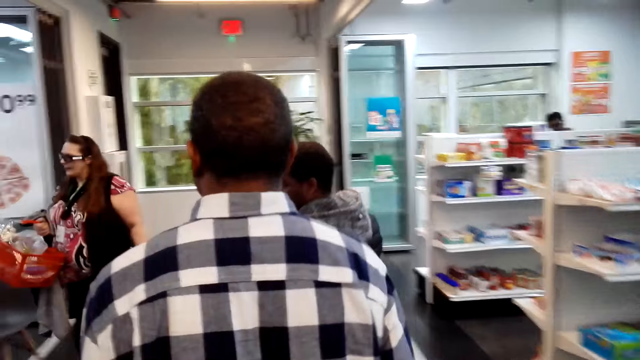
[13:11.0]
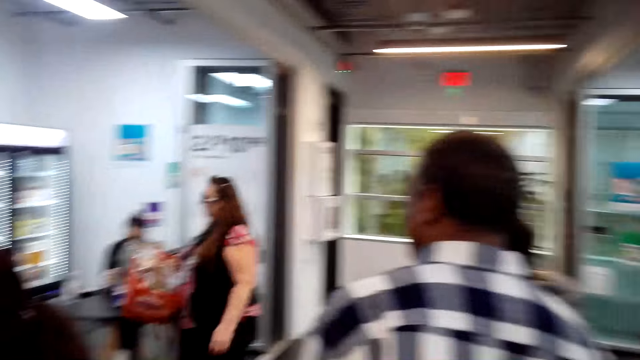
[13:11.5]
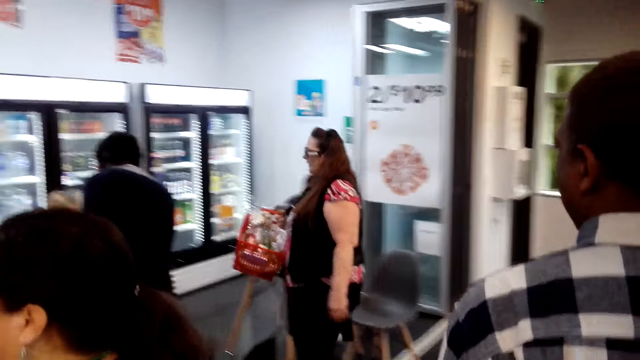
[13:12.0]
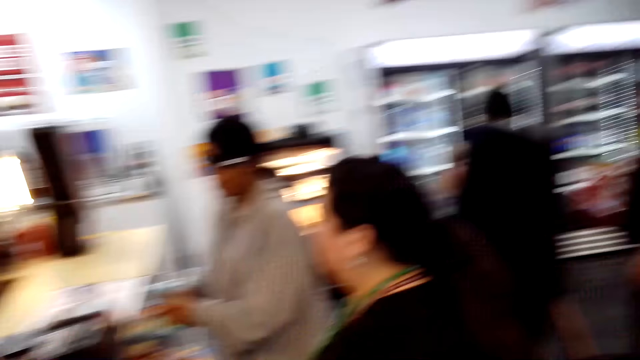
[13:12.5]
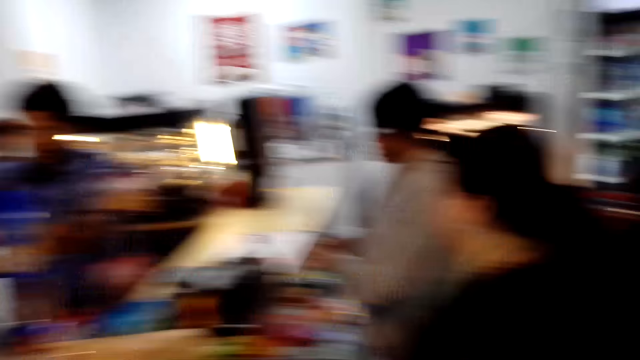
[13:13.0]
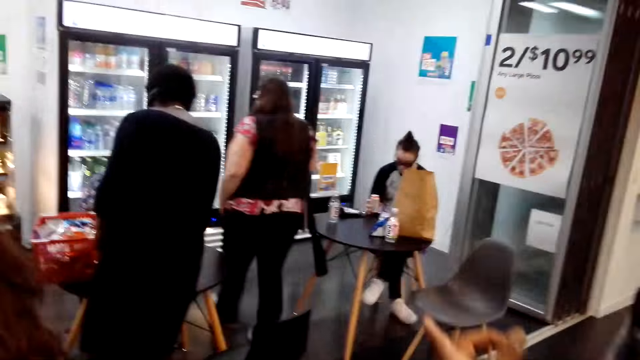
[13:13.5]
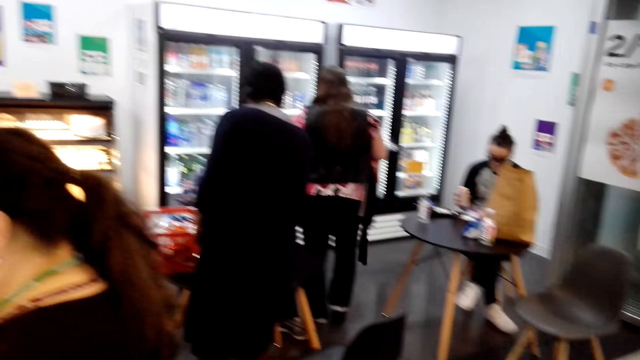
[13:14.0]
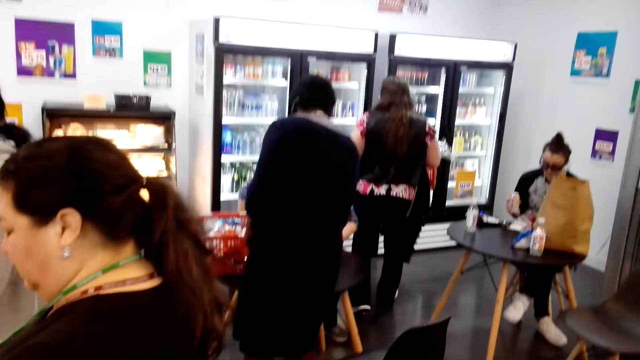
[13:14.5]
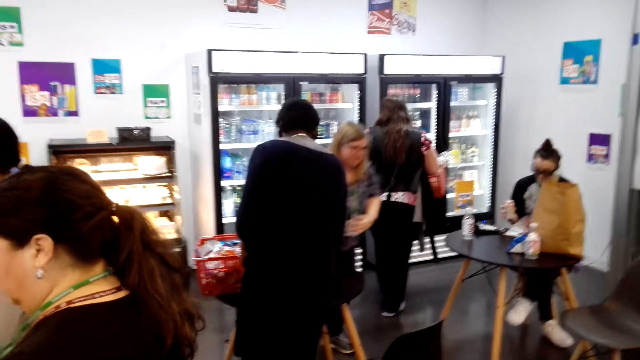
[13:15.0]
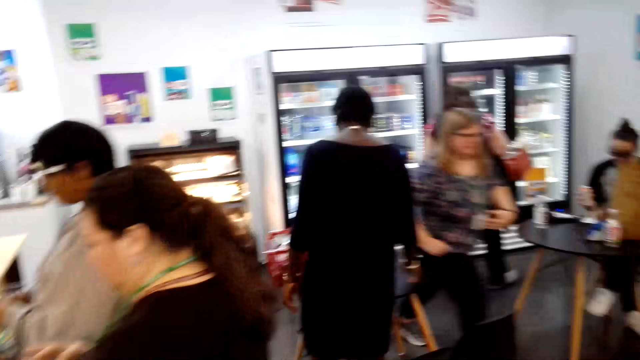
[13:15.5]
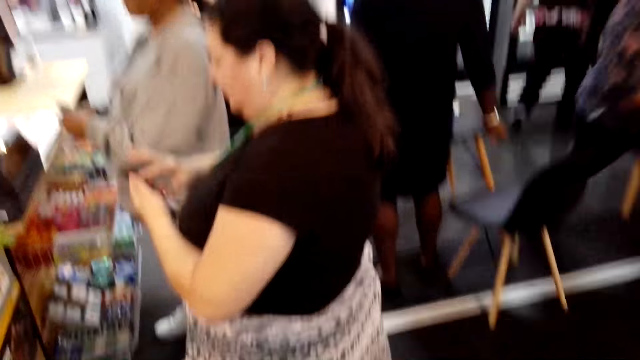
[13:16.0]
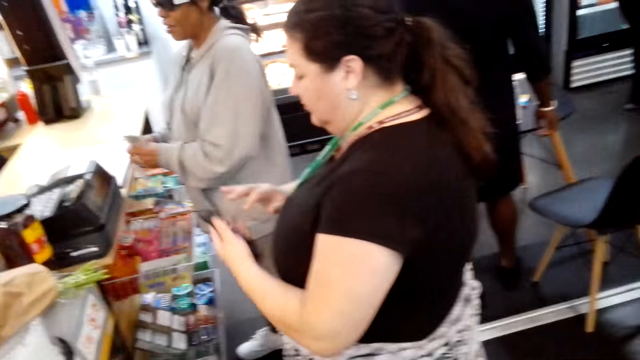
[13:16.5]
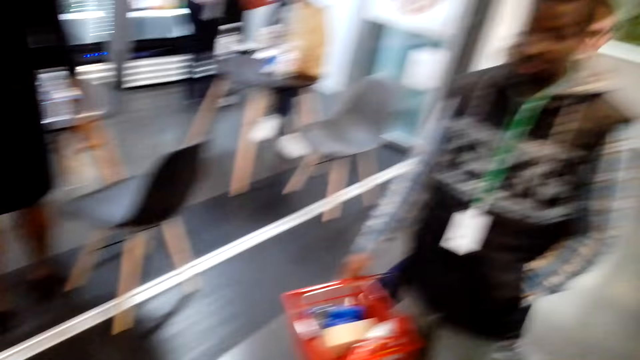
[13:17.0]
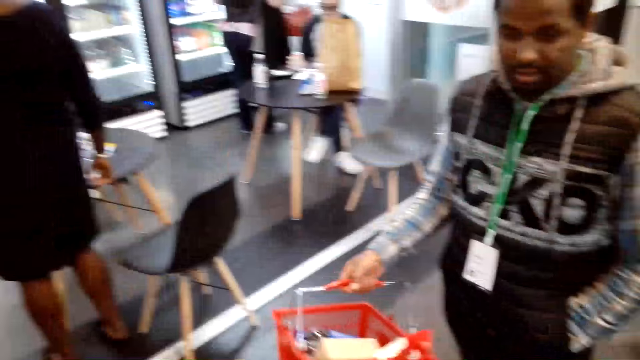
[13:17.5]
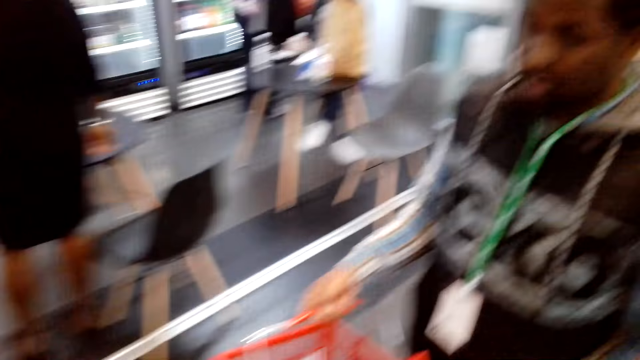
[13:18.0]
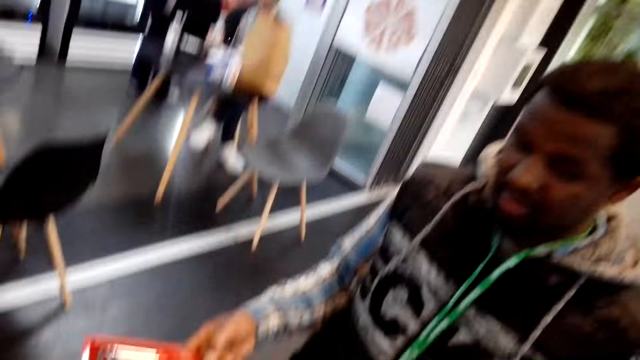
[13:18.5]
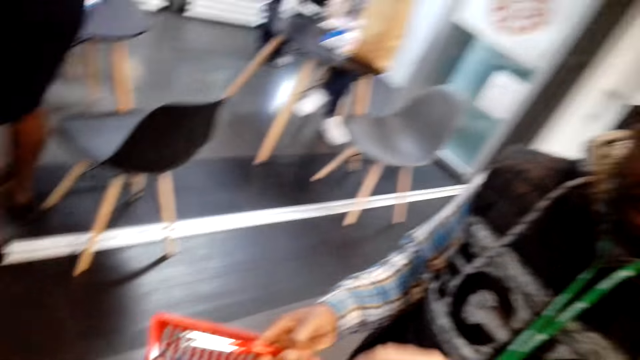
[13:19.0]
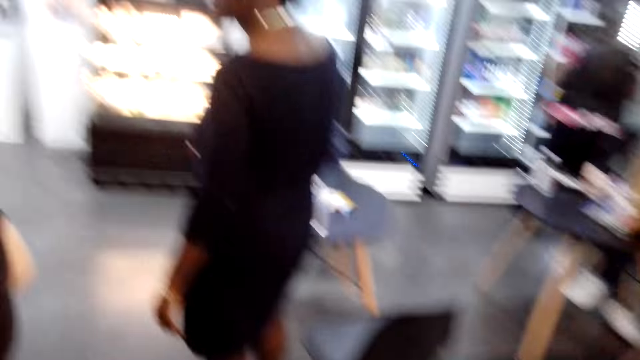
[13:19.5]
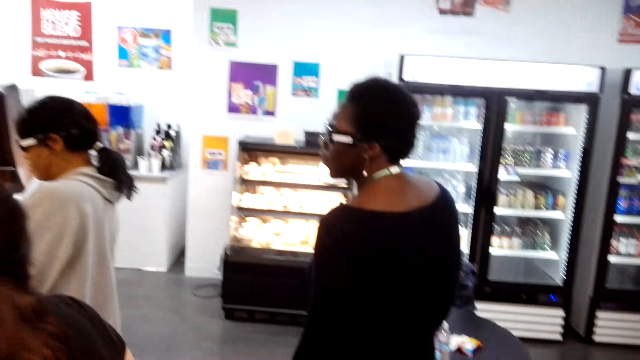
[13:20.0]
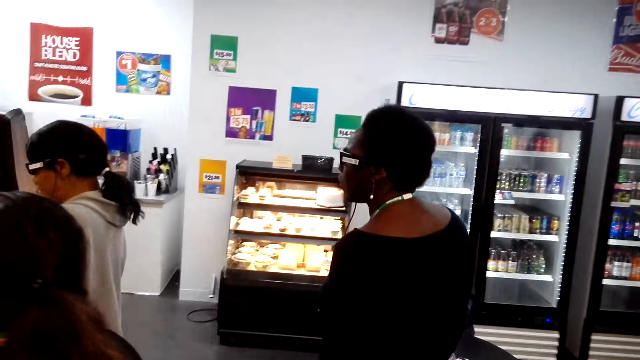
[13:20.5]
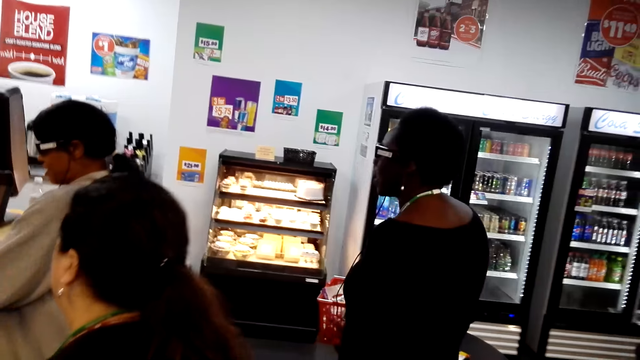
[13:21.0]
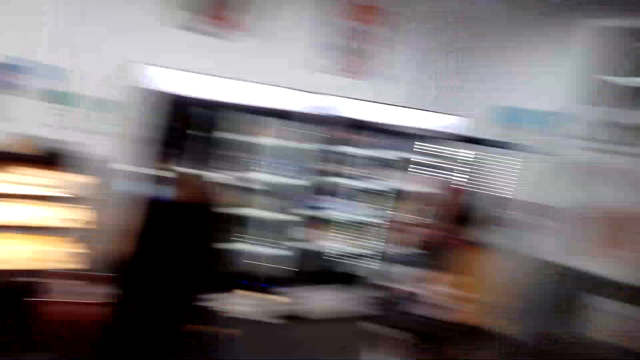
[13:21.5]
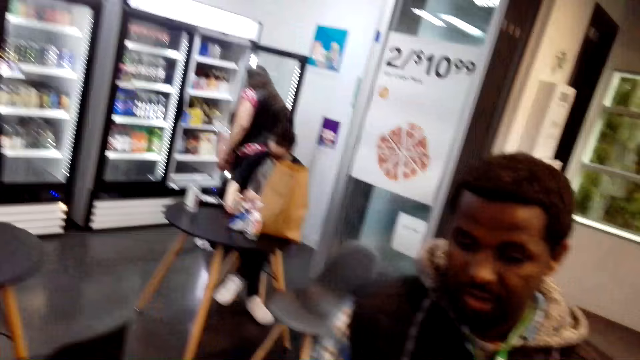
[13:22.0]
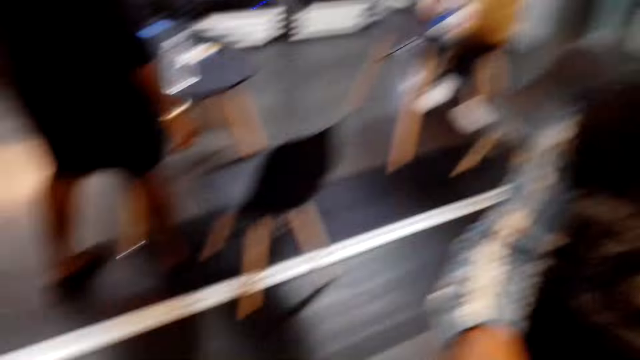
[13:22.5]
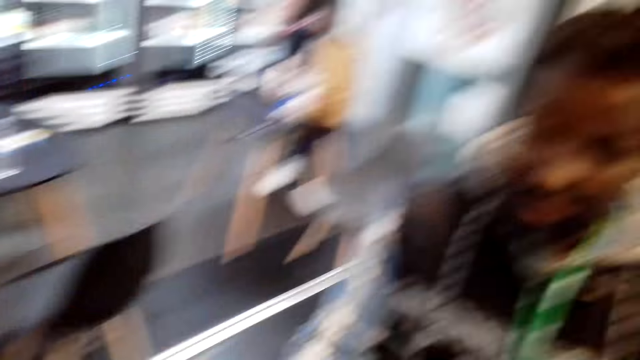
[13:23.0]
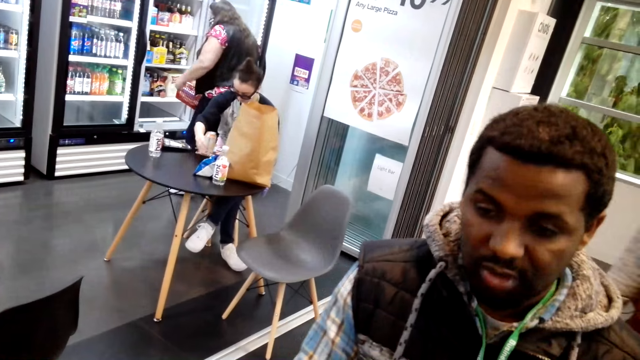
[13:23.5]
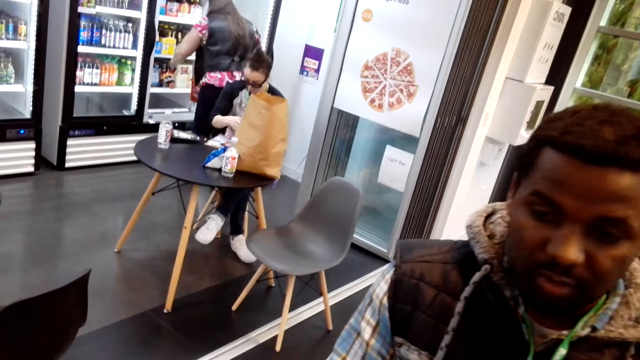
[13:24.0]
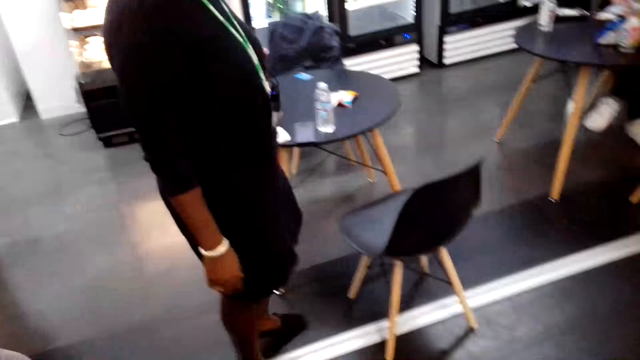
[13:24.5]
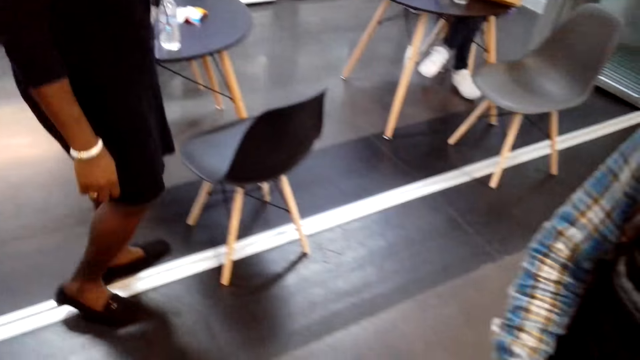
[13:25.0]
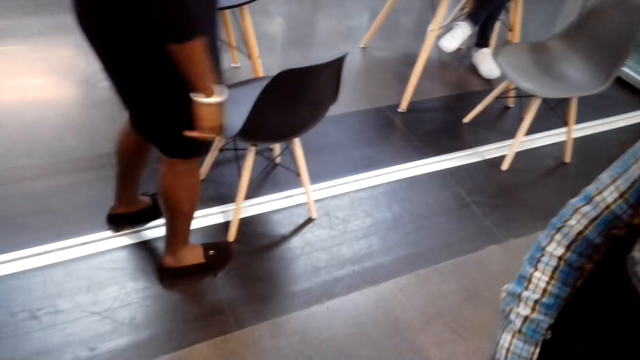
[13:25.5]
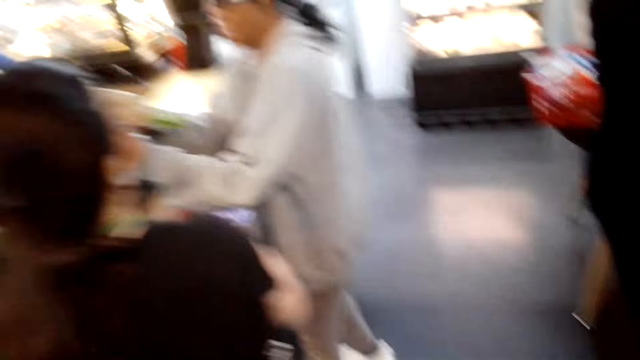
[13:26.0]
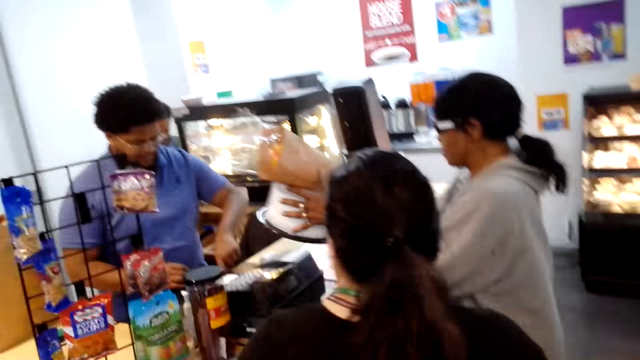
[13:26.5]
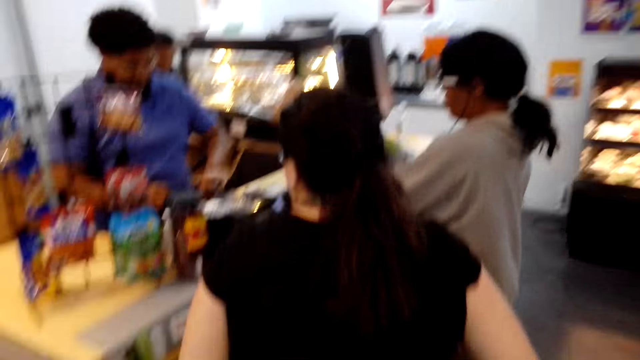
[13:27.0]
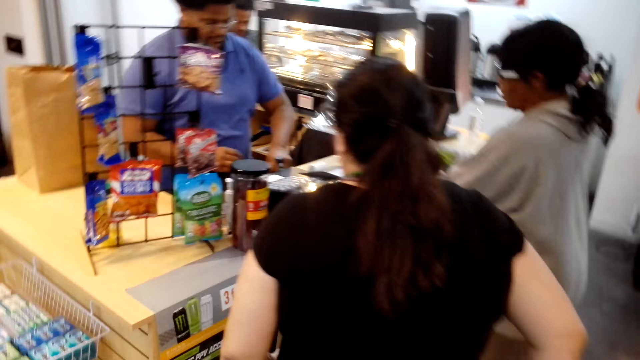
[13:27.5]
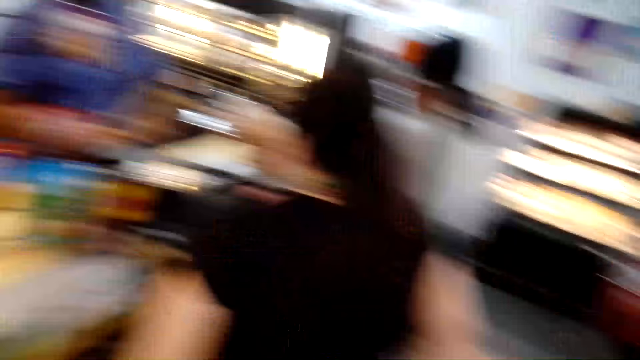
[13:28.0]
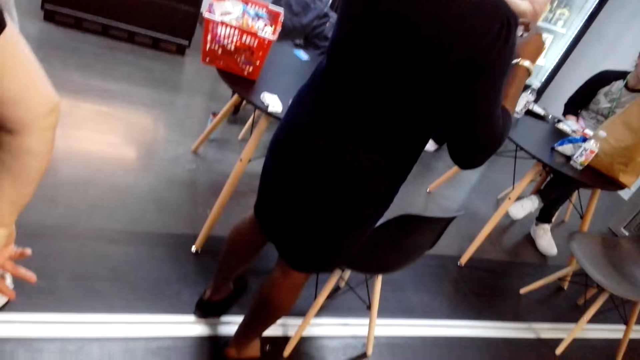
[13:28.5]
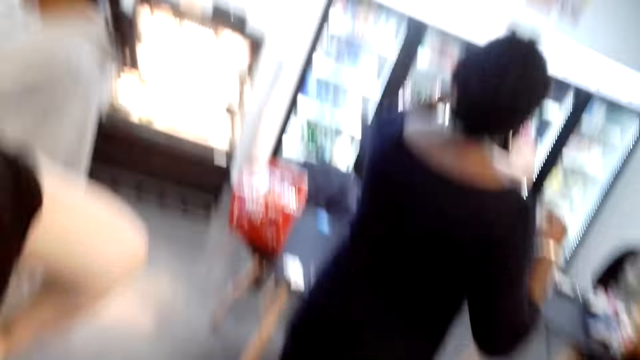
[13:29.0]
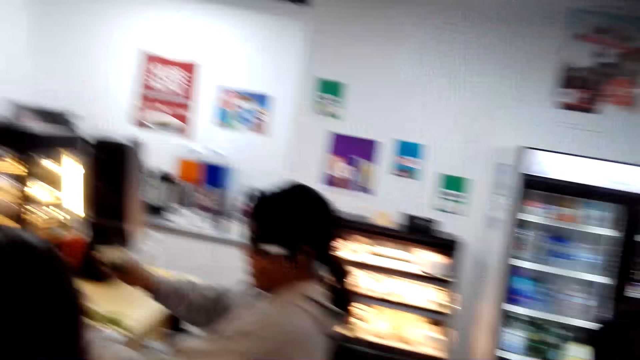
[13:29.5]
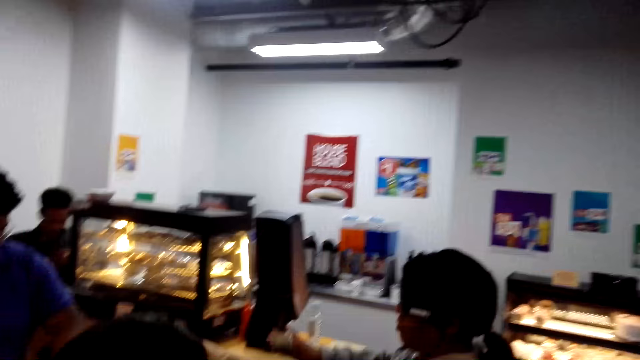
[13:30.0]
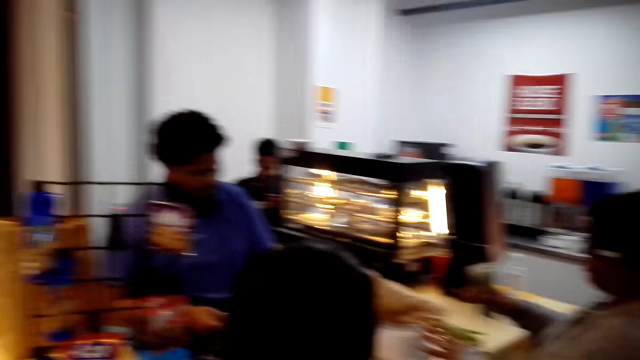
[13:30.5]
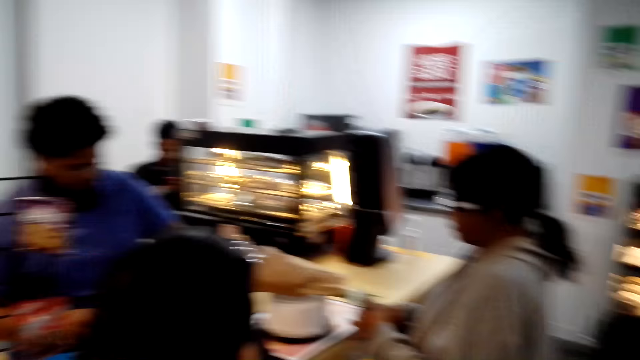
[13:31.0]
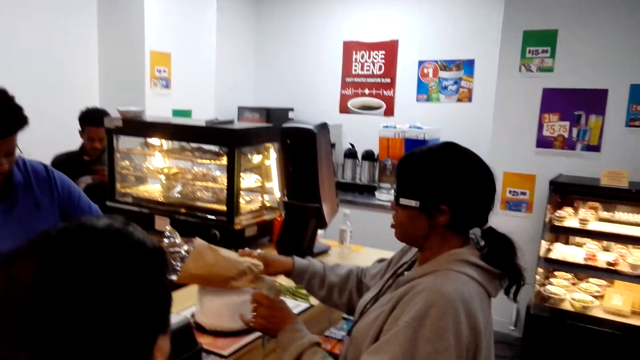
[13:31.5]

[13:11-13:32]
The camera wearer looks around the supermarket. They take the shopping basket from a man. They stand beside the counter.
